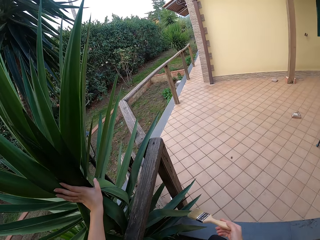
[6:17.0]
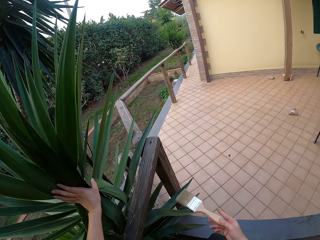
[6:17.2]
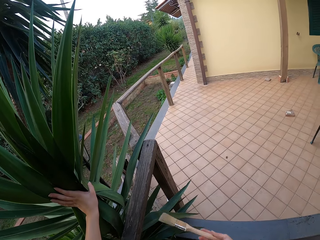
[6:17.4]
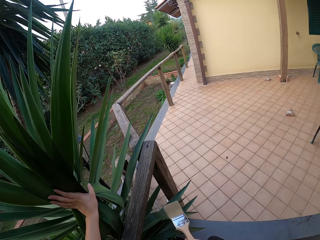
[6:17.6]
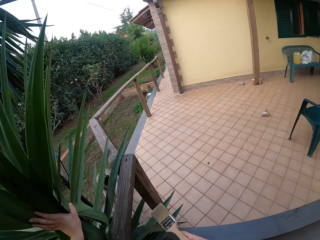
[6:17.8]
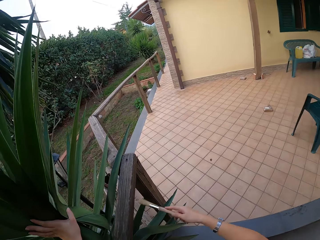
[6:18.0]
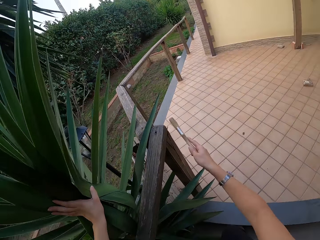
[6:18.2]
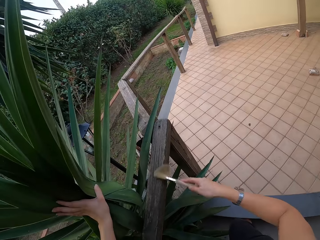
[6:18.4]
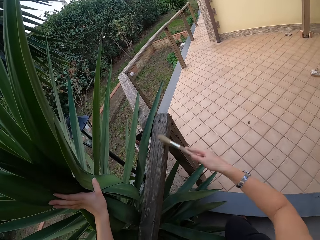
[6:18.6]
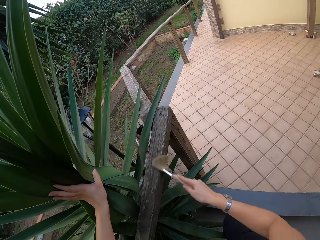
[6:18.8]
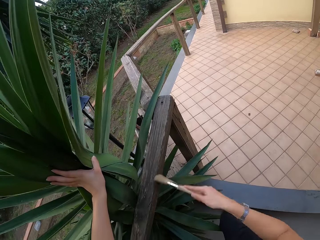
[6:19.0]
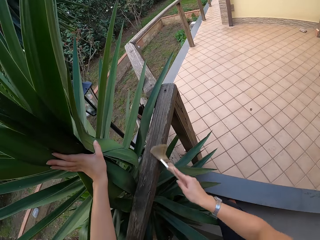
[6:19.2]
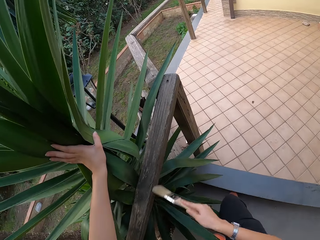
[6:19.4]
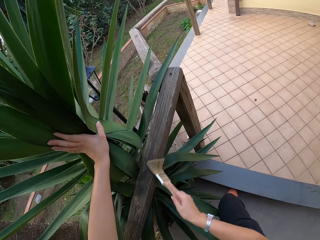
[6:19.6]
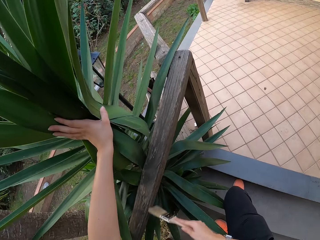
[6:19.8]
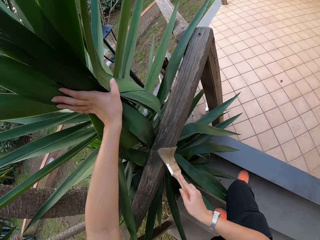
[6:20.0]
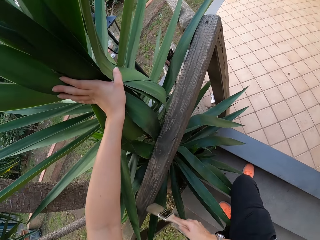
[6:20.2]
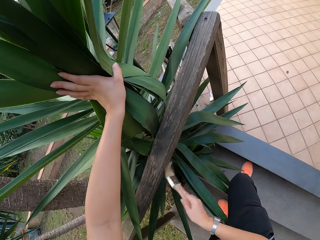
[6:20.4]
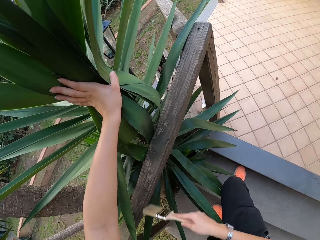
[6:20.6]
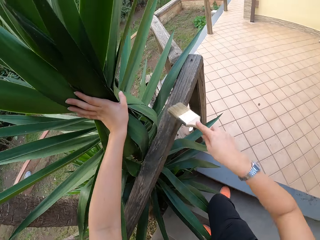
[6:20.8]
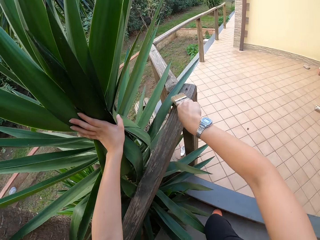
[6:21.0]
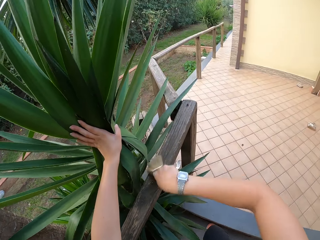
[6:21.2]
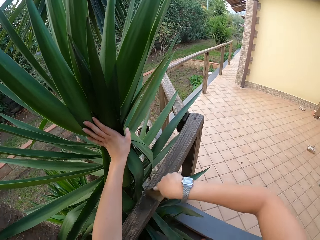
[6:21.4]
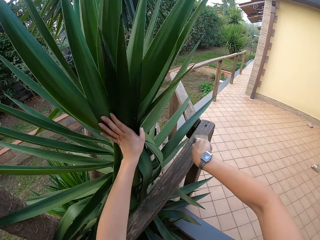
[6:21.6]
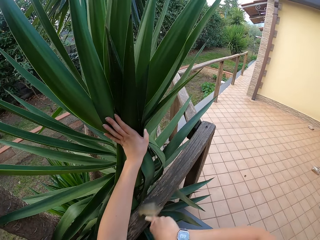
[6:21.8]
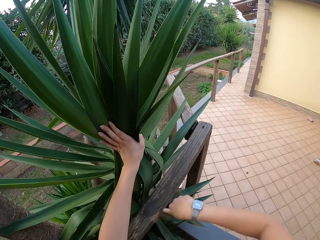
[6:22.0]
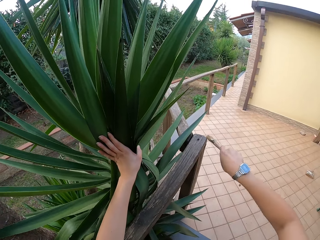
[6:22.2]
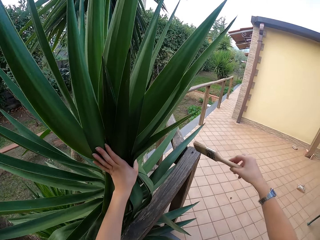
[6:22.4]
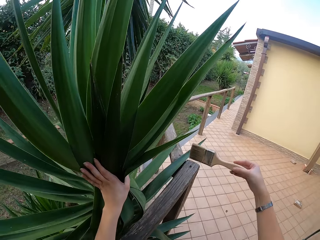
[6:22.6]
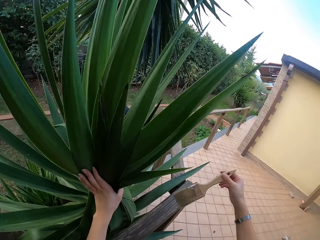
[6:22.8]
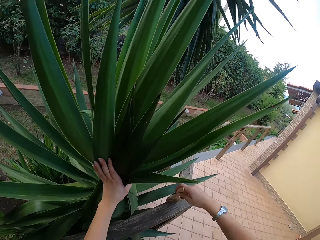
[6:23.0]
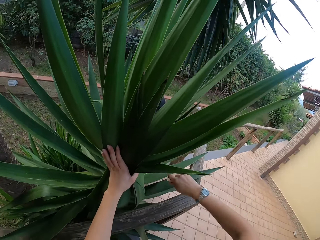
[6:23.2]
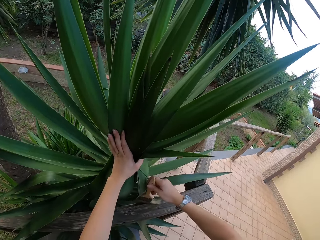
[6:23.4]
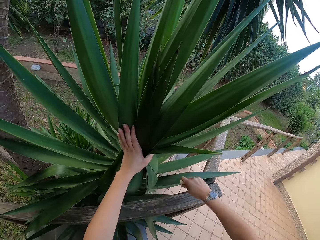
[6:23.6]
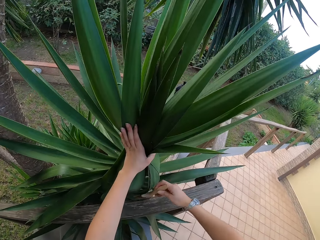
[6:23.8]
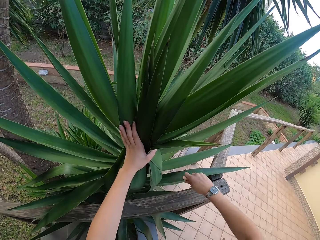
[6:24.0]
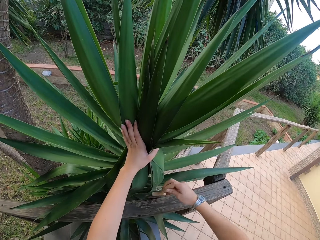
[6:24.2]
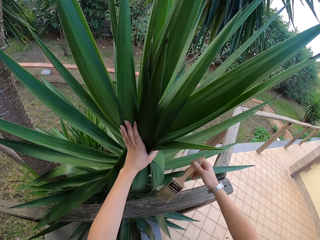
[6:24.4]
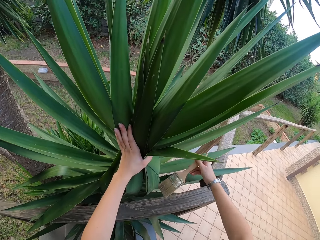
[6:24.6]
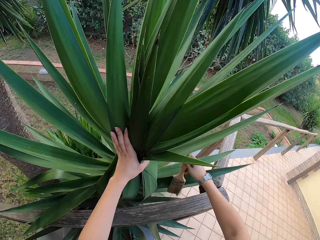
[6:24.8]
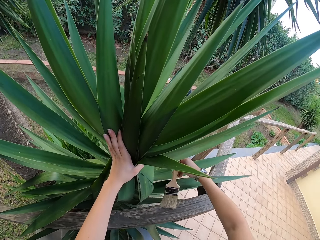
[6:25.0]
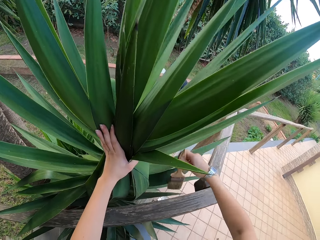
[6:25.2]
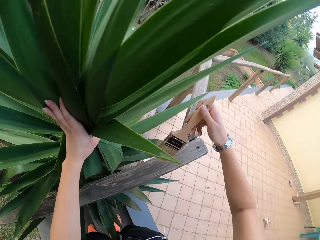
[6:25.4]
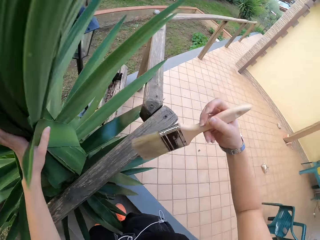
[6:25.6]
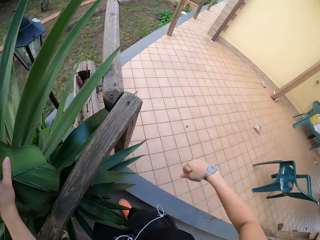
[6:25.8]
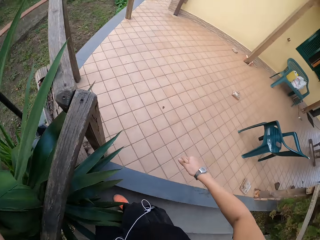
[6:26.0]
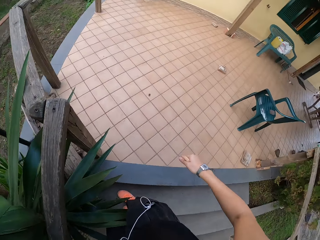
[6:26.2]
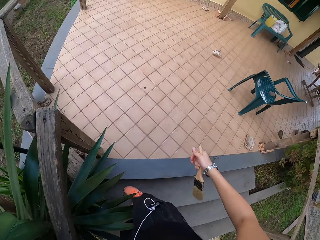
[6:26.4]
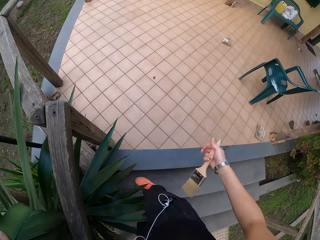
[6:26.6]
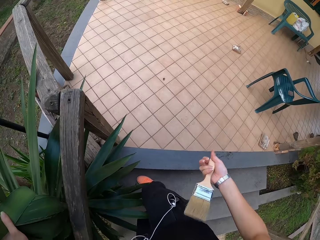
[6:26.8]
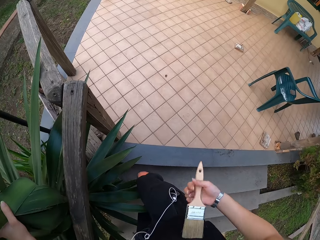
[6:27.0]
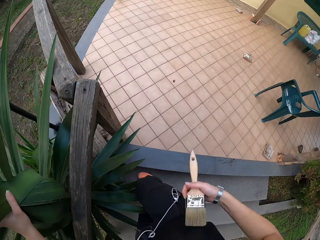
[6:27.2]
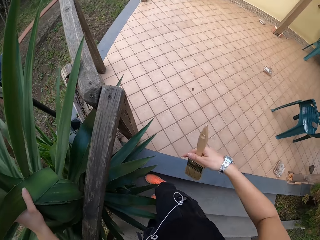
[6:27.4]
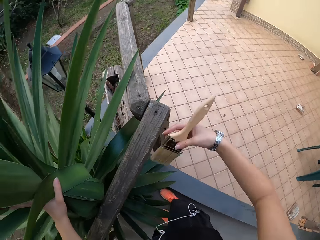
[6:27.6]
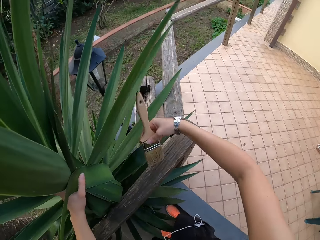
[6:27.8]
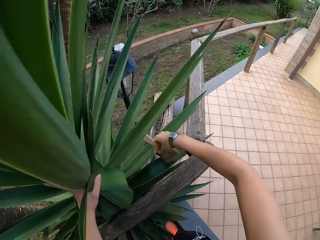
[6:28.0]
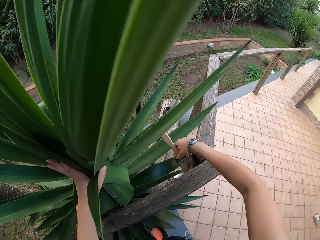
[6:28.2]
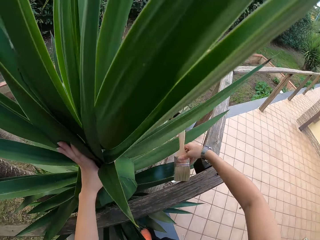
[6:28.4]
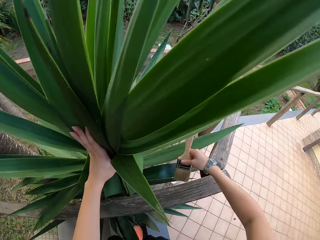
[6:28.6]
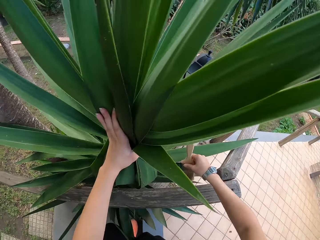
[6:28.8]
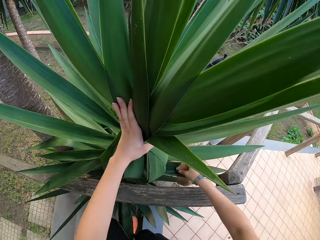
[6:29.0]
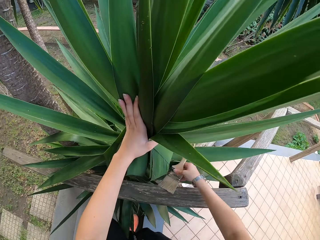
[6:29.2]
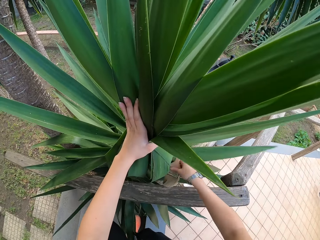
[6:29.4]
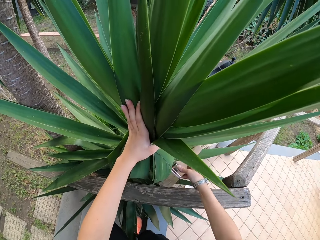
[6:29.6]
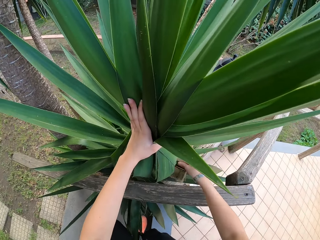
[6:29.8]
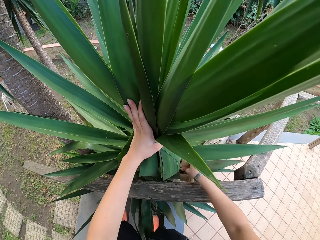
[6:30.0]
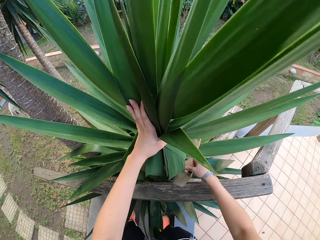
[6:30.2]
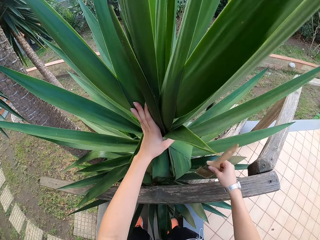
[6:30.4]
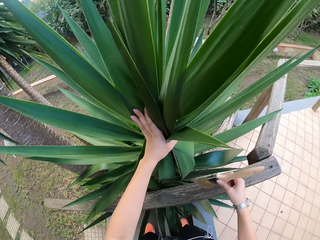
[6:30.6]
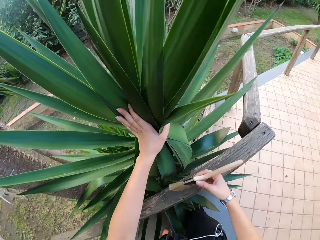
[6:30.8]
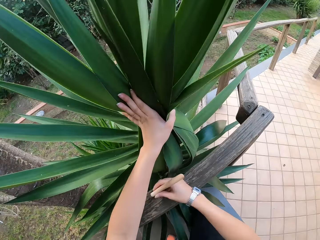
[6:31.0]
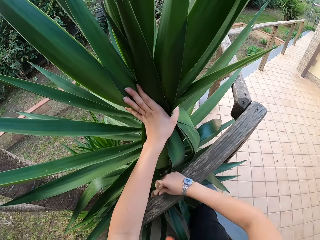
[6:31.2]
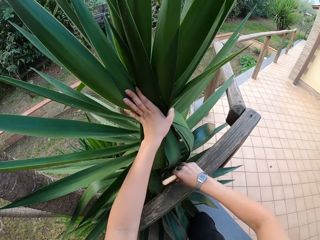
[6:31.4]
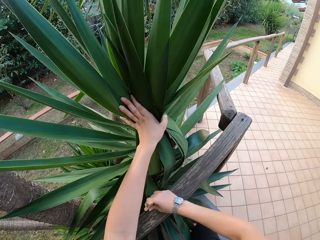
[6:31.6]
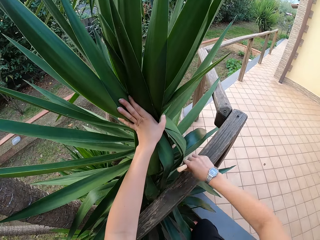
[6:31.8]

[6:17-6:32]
The camera wearer looks around. They brush the wood with a paintbrush. They look around. They lift the paintbrush. They brush the wood with the paintbrush.

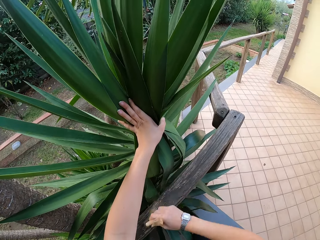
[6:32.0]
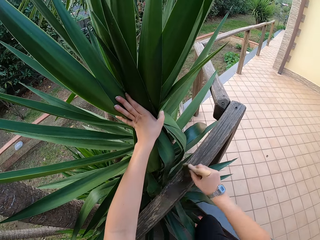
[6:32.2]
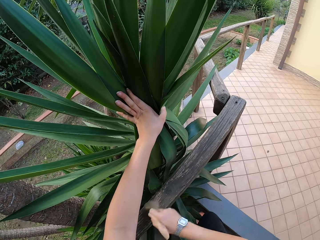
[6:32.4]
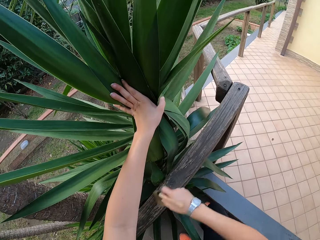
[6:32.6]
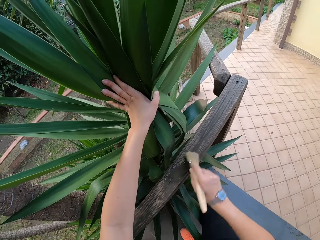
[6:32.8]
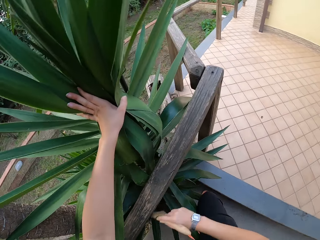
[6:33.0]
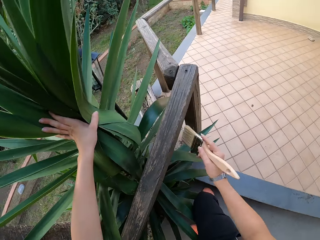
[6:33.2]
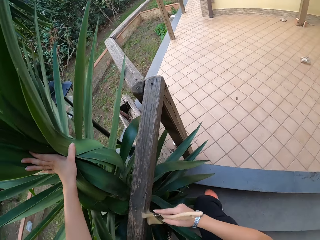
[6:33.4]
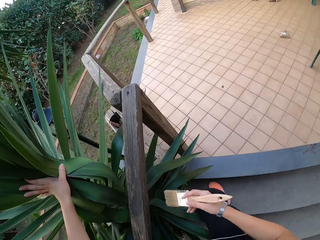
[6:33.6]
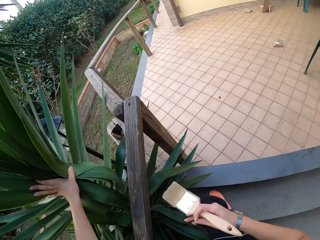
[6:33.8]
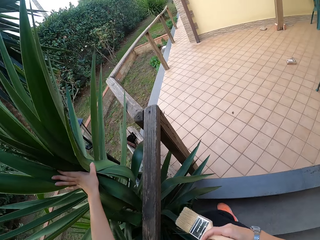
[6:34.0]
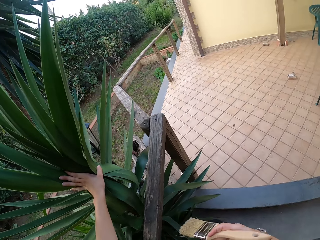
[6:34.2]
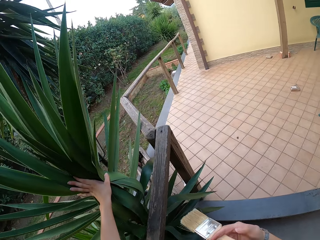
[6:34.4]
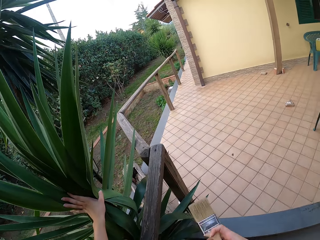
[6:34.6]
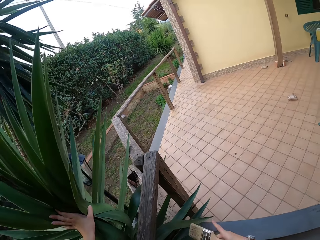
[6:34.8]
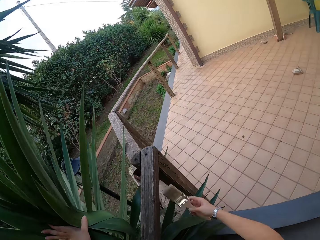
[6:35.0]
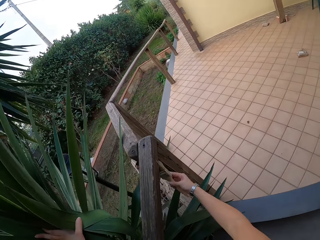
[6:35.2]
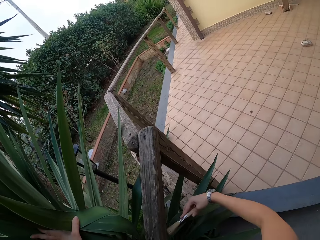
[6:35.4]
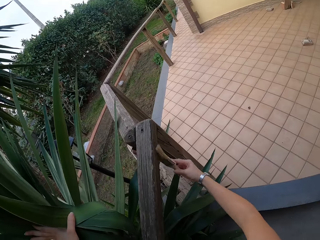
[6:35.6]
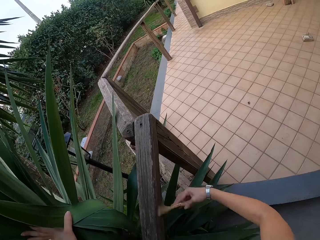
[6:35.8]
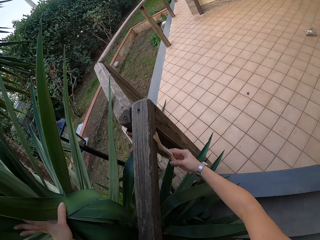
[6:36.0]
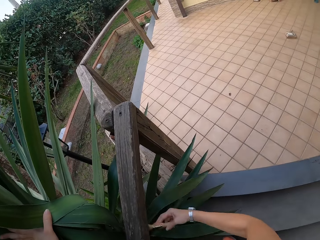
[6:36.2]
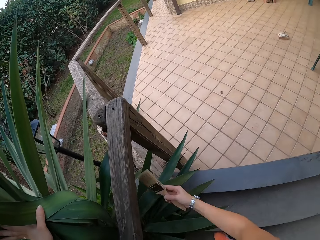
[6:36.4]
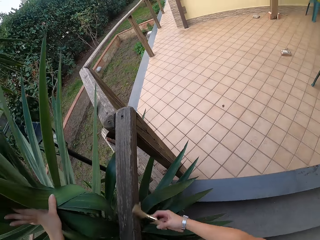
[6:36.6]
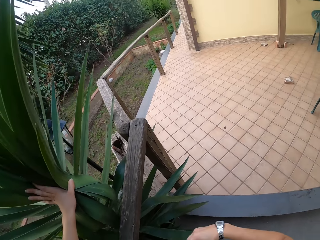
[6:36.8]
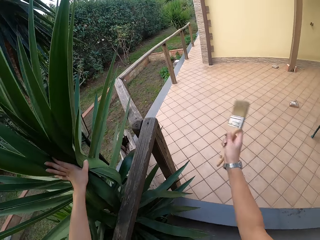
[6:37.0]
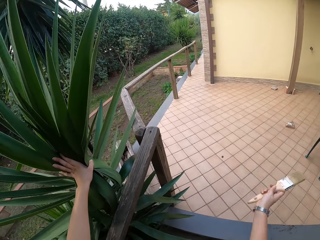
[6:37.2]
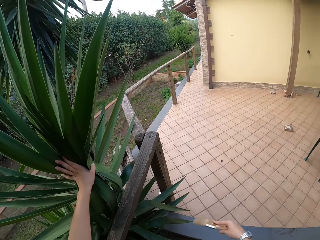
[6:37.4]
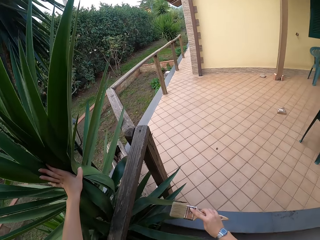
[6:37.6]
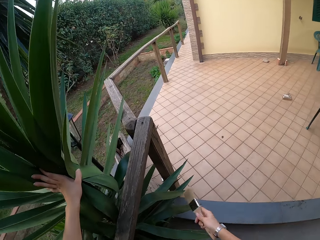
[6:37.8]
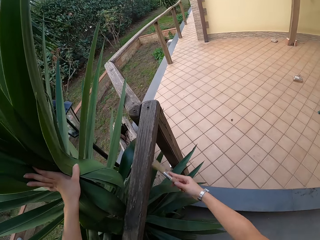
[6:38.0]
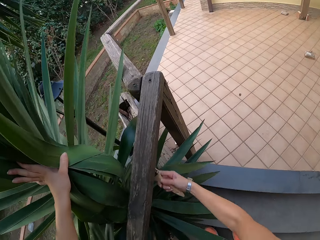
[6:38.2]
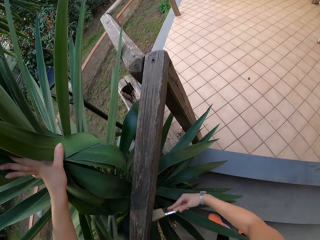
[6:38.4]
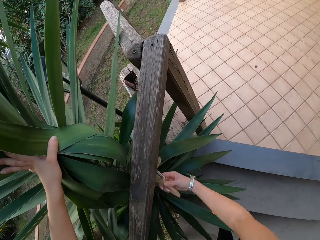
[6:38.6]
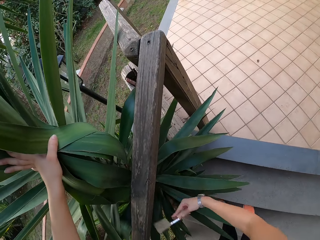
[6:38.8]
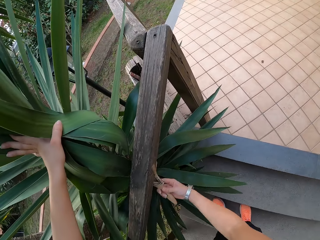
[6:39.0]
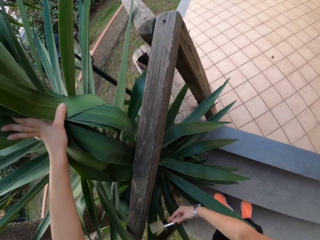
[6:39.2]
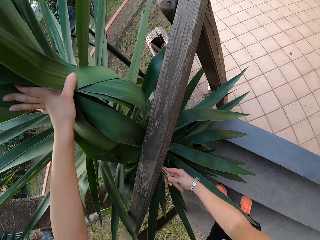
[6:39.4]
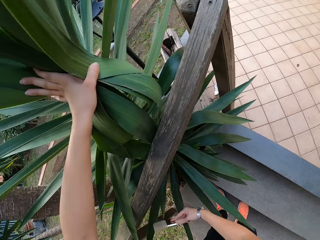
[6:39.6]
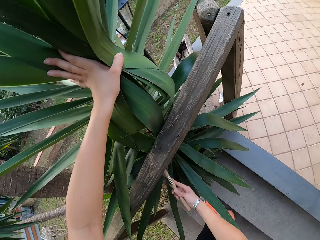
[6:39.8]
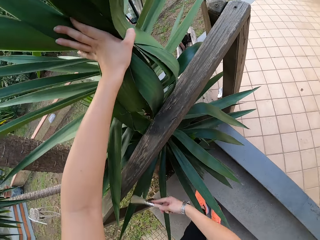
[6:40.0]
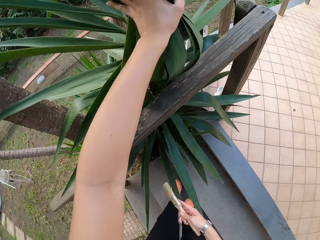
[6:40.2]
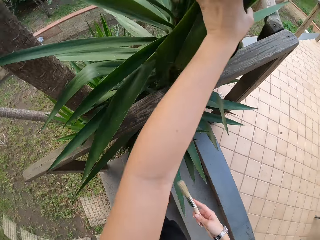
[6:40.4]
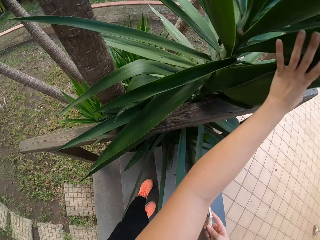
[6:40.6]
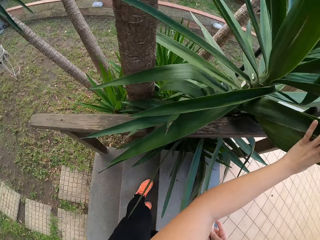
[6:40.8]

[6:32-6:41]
The camera wearer looks around. They brush the wood with a paintbrush. They swing the right hand. They look around. They brush the wood with the paintbrush.
